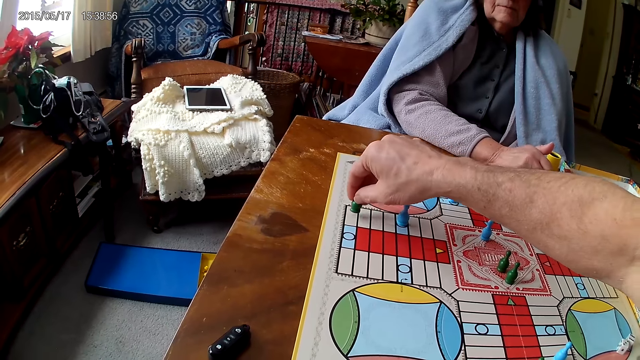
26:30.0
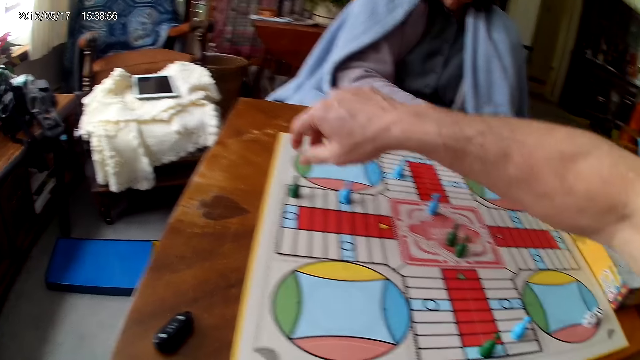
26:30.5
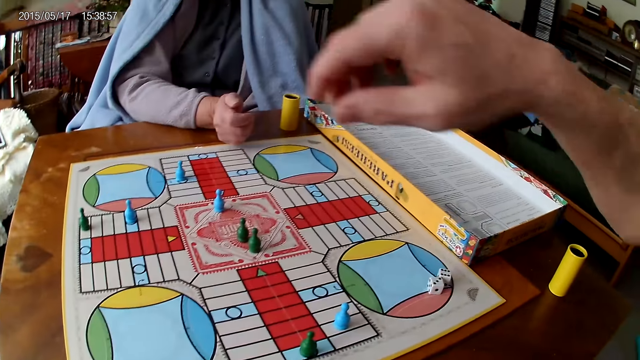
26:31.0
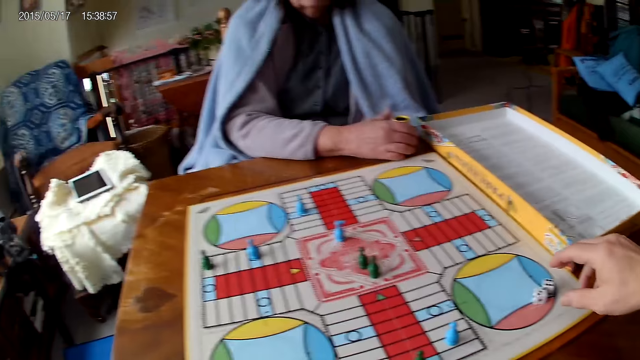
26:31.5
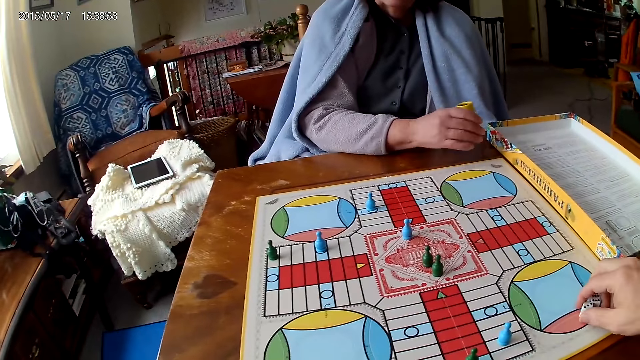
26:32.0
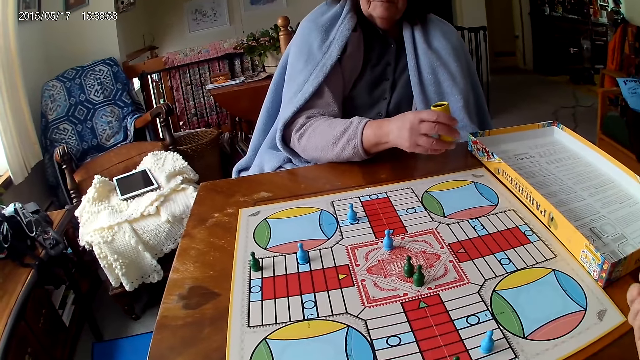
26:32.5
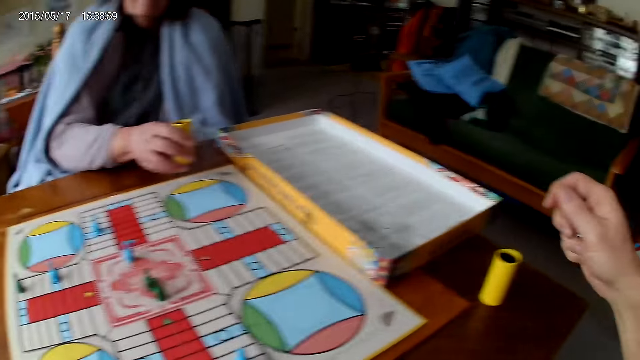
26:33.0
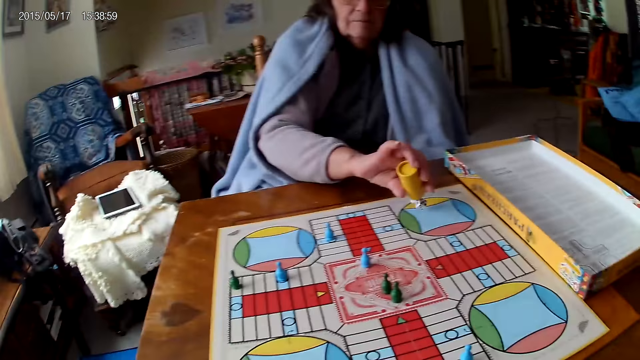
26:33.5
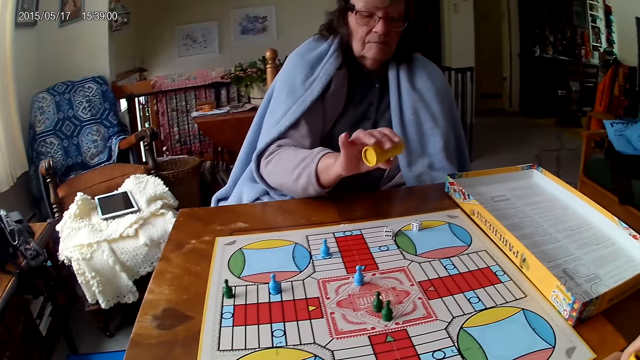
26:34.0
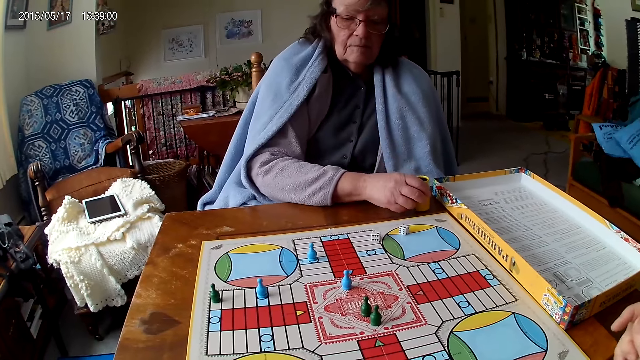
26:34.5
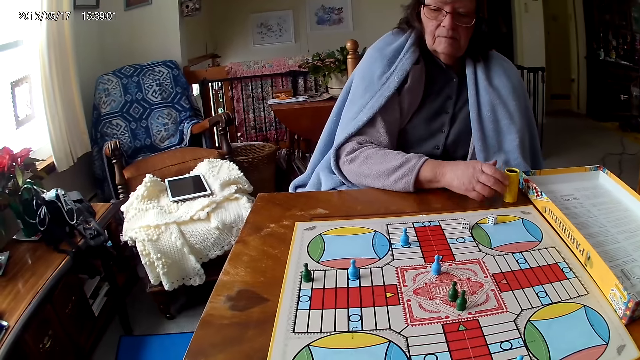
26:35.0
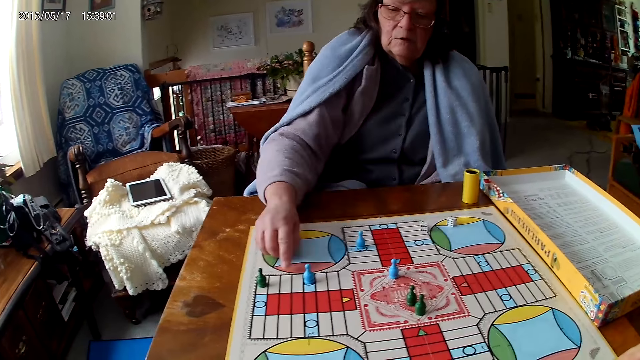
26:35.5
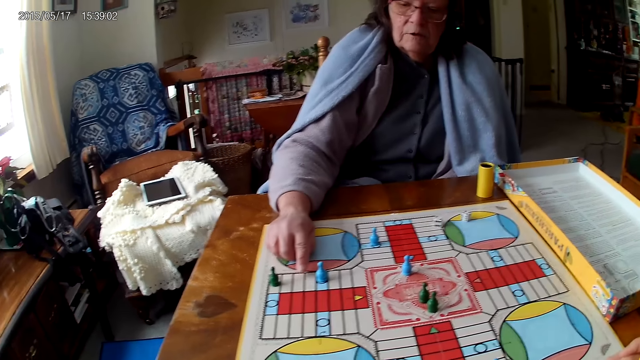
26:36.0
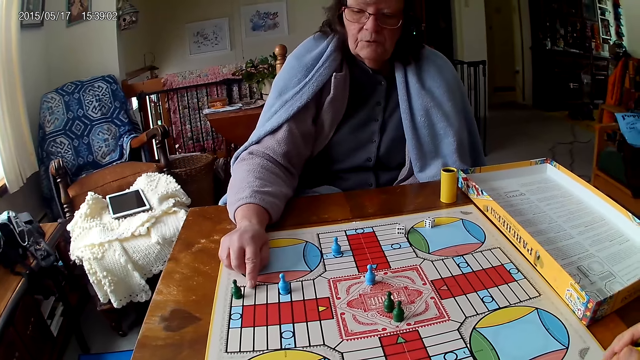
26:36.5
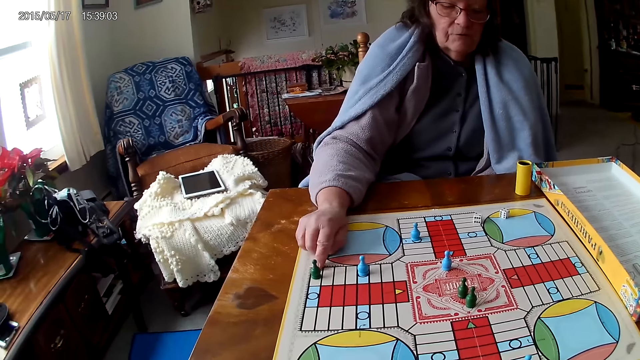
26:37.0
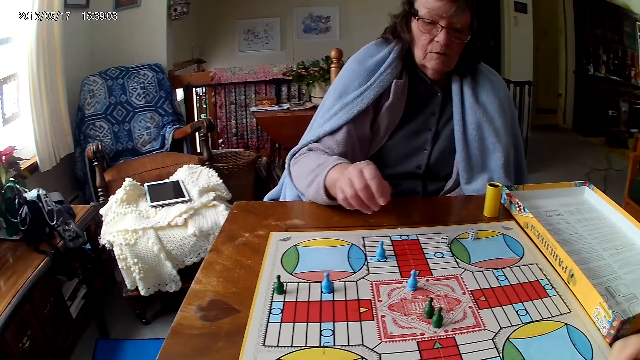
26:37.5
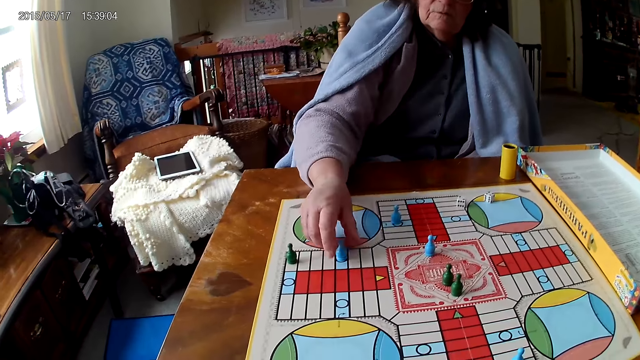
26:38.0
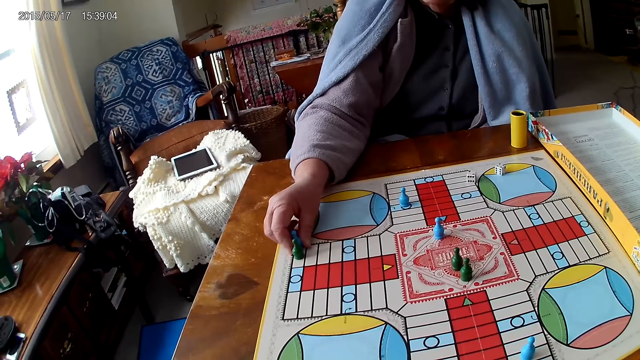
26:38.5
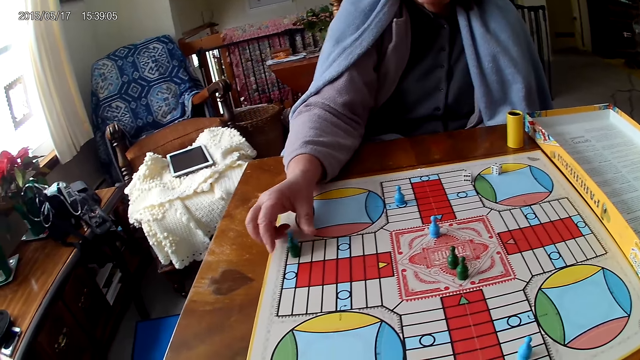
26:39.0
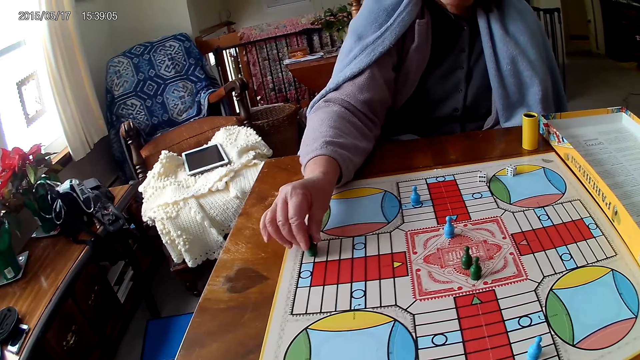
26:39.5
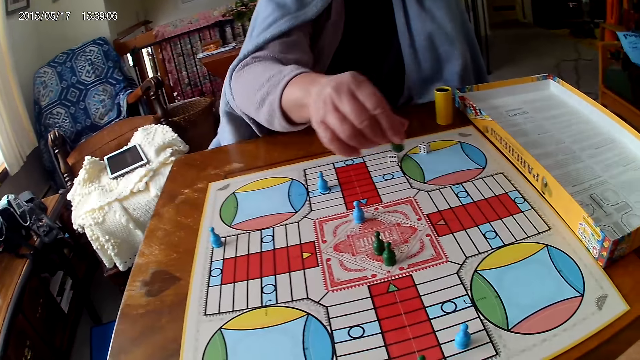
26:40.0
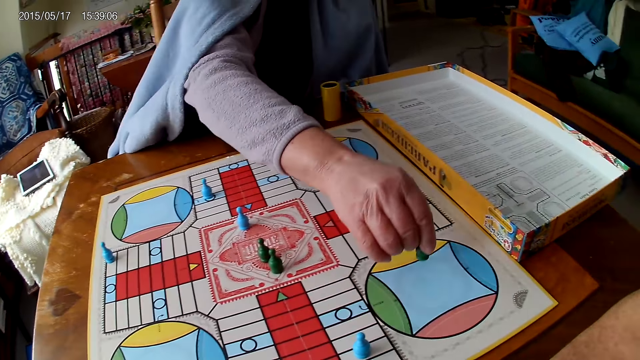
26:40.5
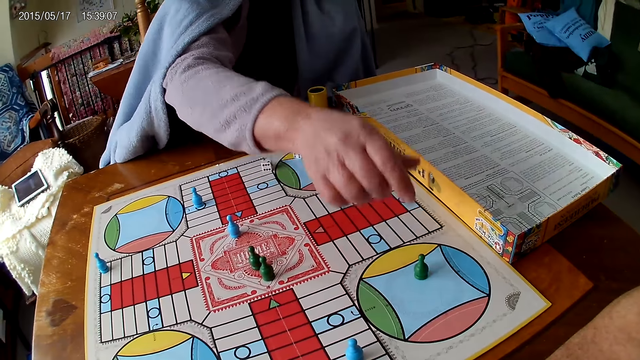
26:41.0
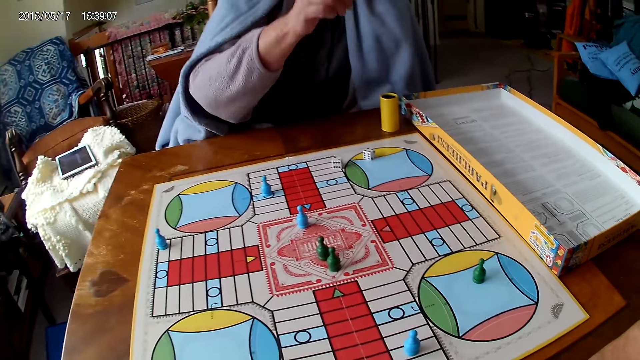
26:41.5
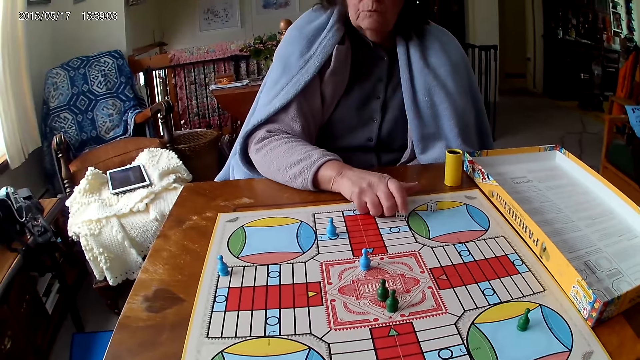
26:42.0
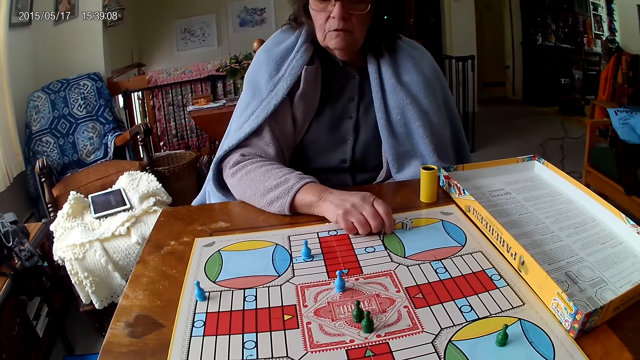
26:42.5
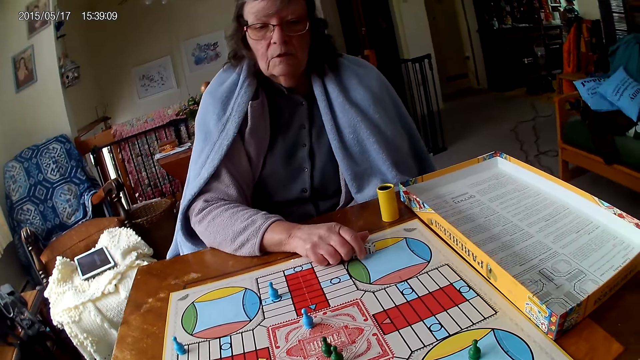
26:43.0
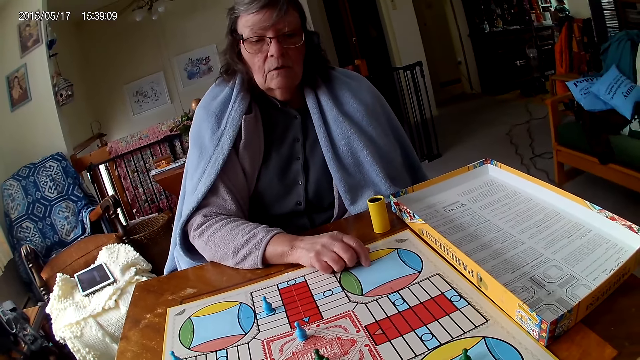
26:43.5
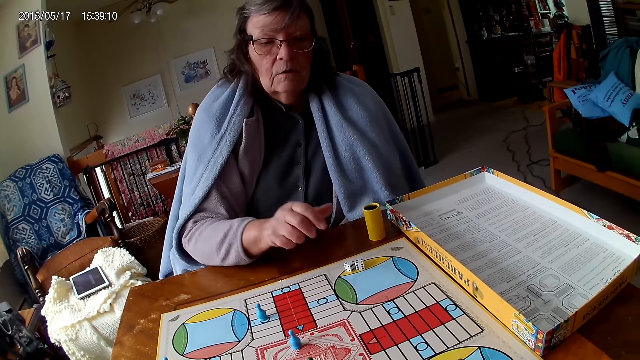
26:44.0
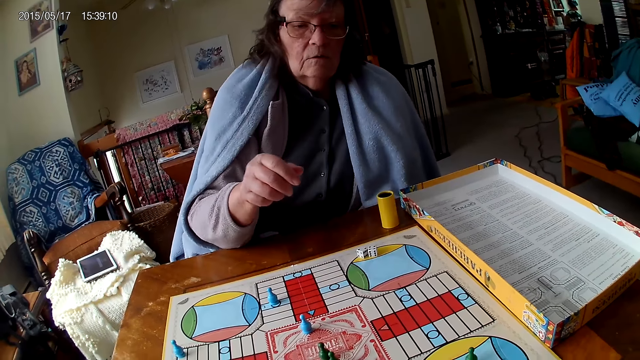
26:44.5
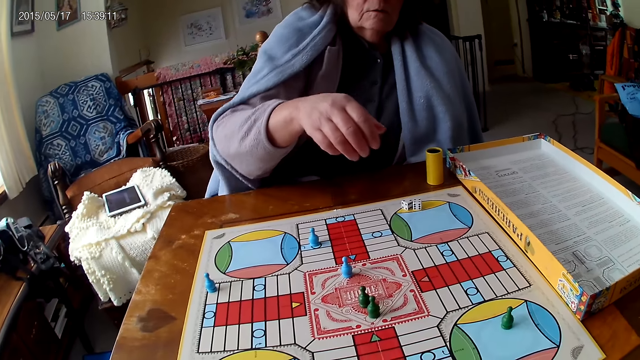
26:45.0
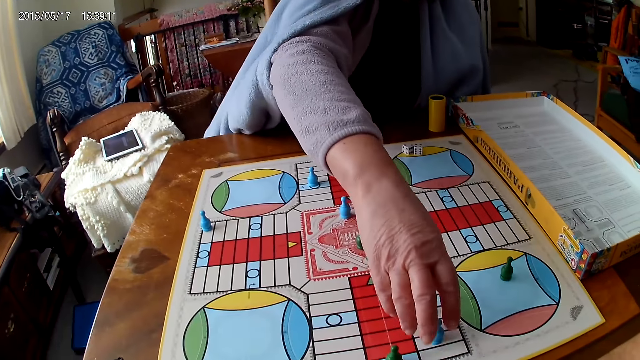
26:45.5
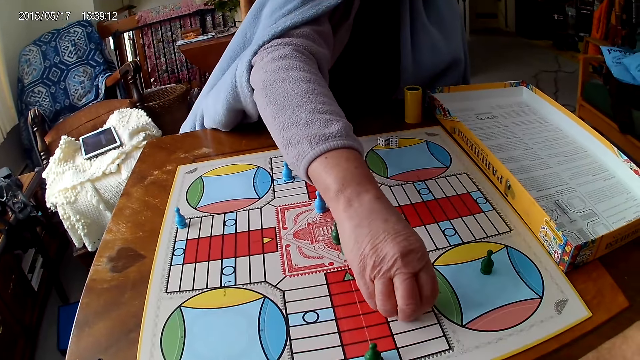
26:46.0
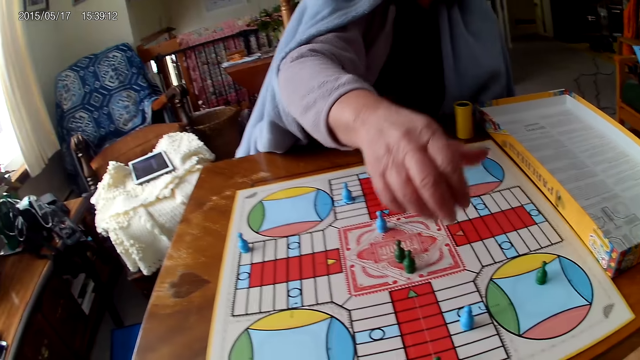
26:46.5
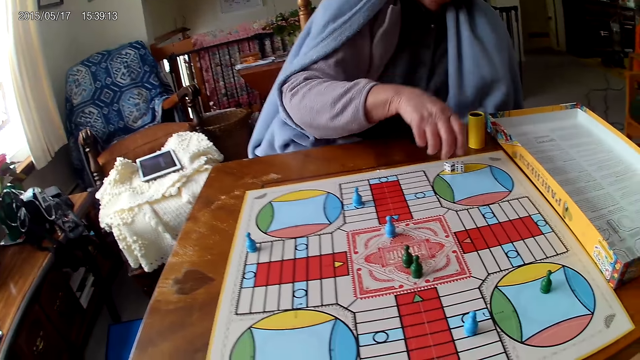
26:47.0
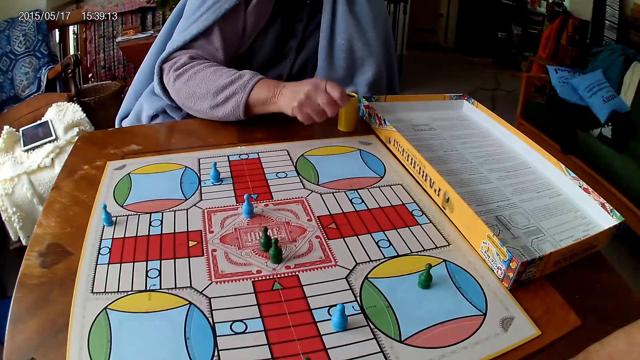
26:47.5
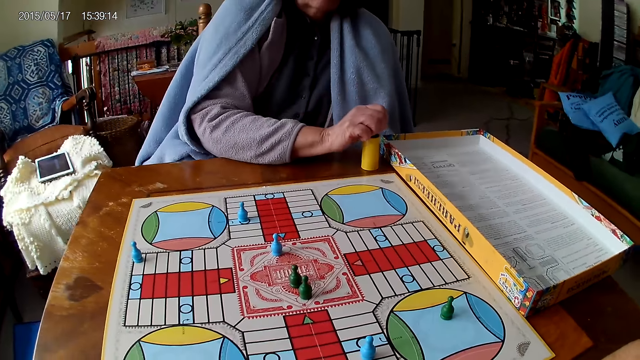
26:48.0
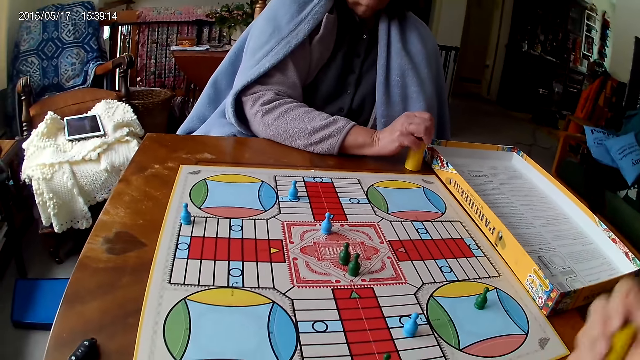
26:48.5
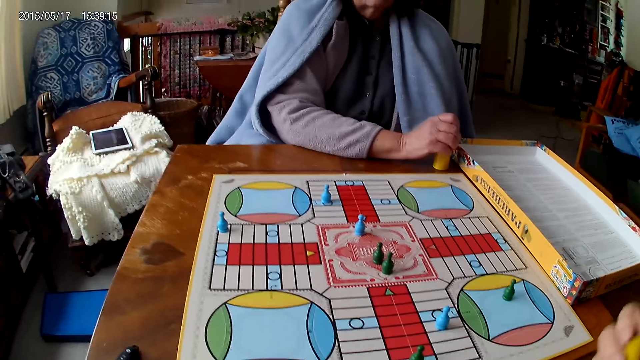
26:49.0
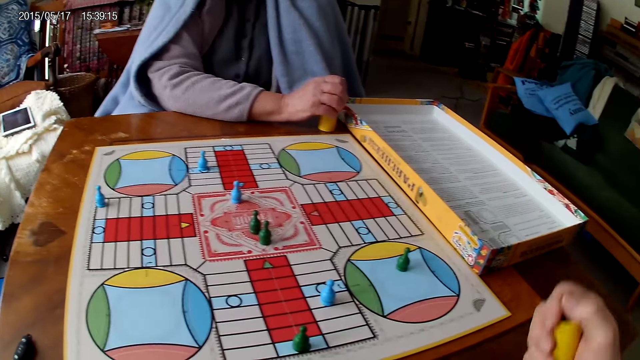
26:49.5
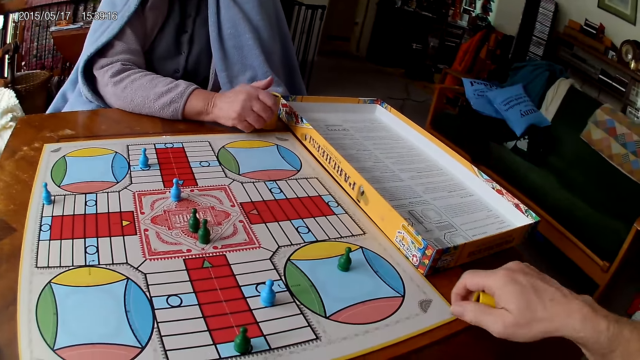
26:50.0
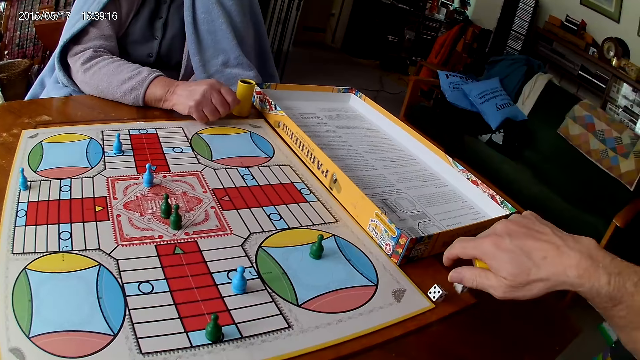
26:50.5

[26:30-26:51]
A woman holds her container with her right hand and shakes her container with her right hand. The camera wearer picks his dice from the Ludo board with his right hand. The woman drops the dice in her container on the Ludo board and drops her container on the Ludo board. The woman plays Ludo, counts boxes on the Ludo board with her right hand, and moves a piece on the Ludo board with her right hand. The camera wearer interacts with the woman. The woman plays Ludo, moves another piece on the Ludo board with her right hand, and touches her dice with her right hand. The camera wearer stares at the woman. The woman plays Ludo, moves a piece on the Ludo board with her right hand, picks her dice from the Ludo board with her right hand, and drops the dice into her container. The camera wearer shakes his container with his right hand. He drops the dice in his container on the table.
